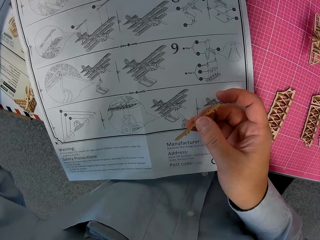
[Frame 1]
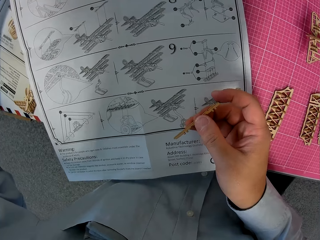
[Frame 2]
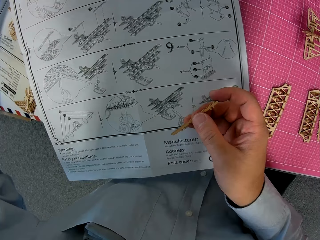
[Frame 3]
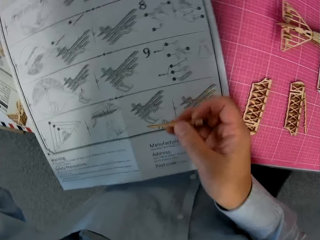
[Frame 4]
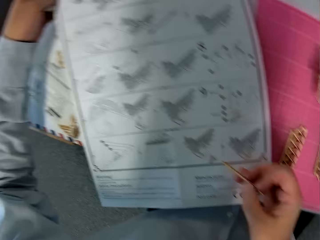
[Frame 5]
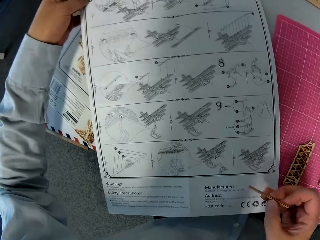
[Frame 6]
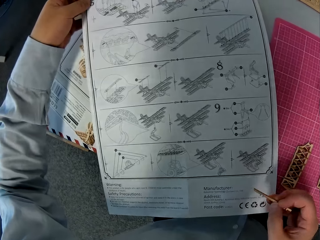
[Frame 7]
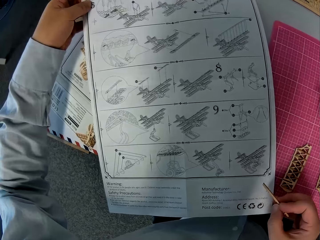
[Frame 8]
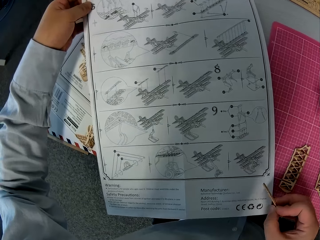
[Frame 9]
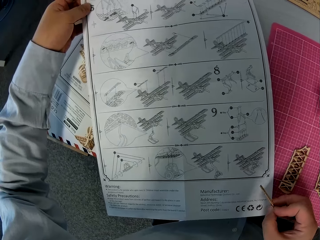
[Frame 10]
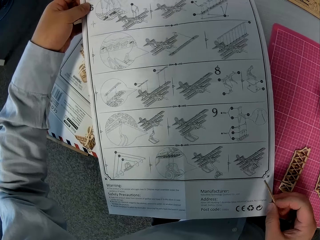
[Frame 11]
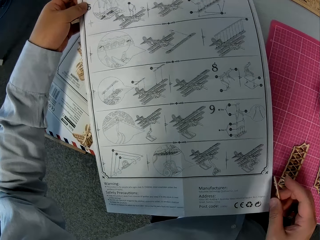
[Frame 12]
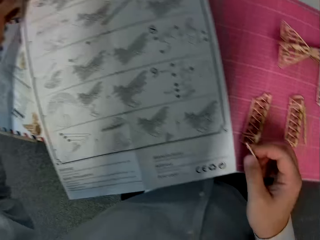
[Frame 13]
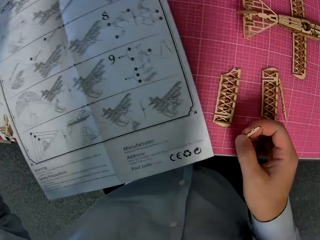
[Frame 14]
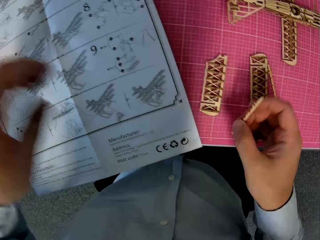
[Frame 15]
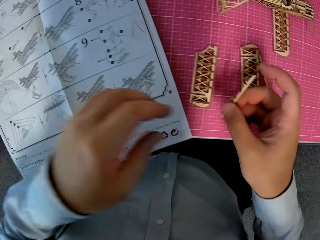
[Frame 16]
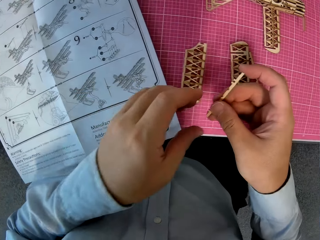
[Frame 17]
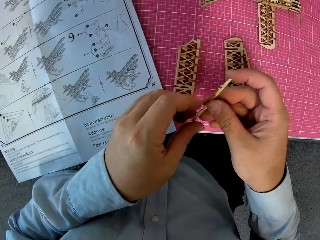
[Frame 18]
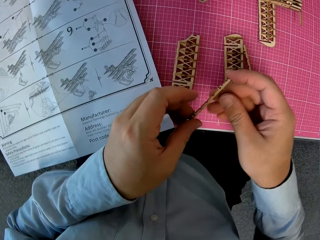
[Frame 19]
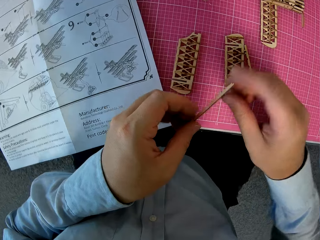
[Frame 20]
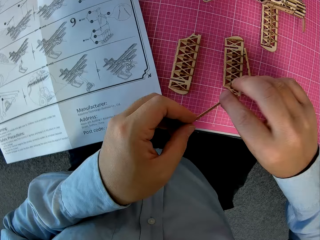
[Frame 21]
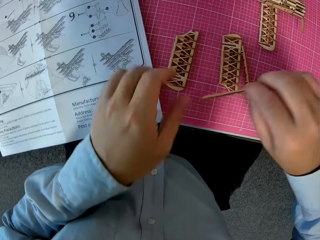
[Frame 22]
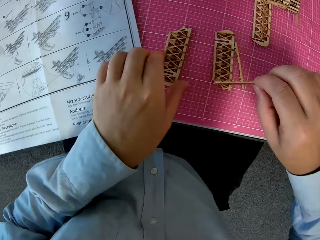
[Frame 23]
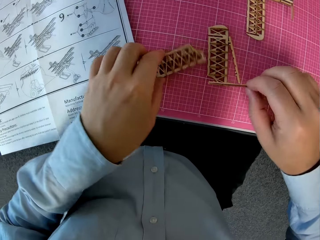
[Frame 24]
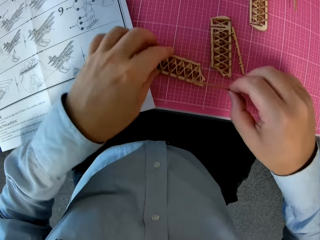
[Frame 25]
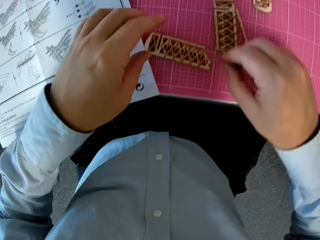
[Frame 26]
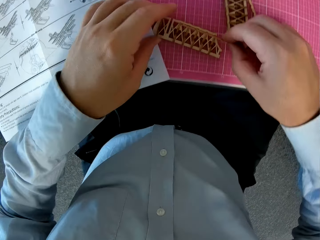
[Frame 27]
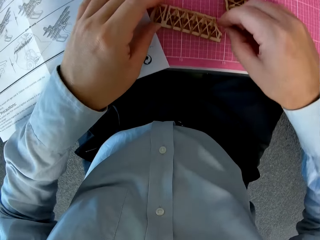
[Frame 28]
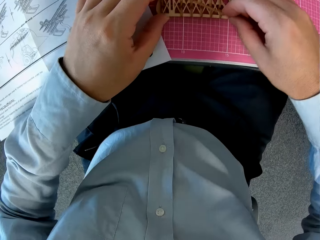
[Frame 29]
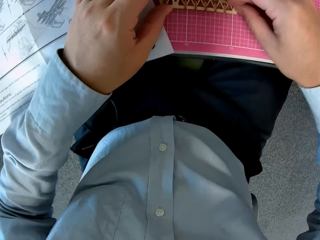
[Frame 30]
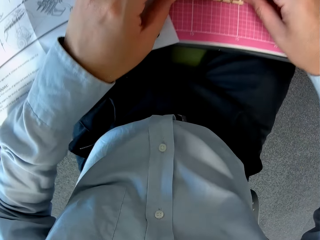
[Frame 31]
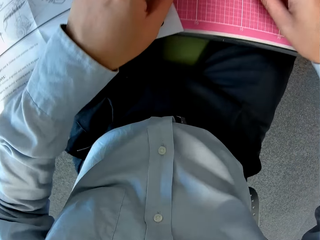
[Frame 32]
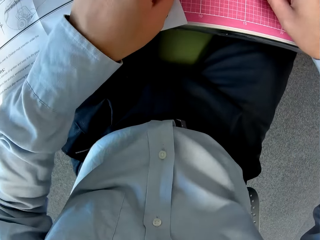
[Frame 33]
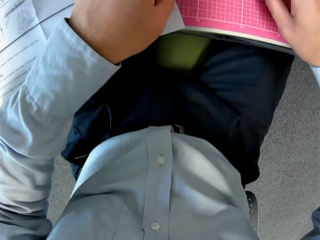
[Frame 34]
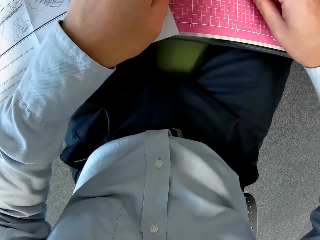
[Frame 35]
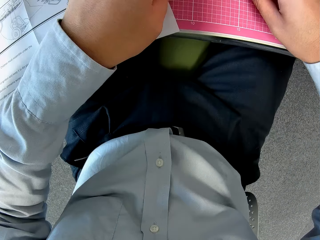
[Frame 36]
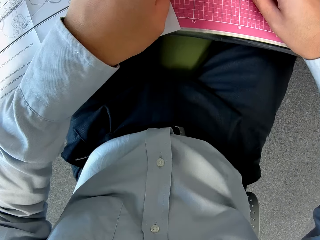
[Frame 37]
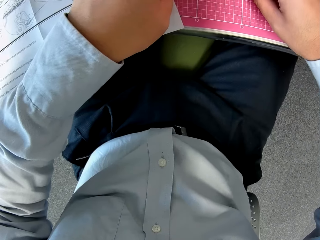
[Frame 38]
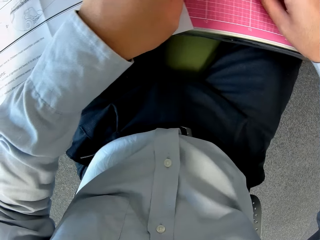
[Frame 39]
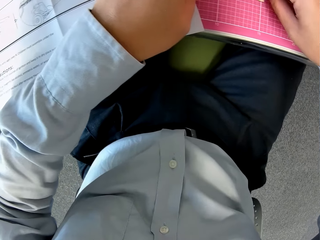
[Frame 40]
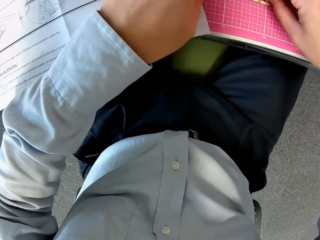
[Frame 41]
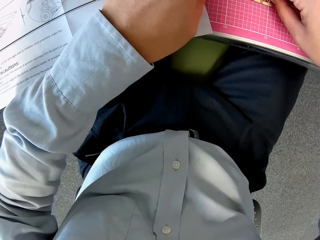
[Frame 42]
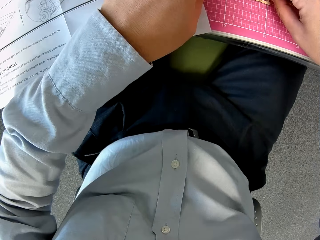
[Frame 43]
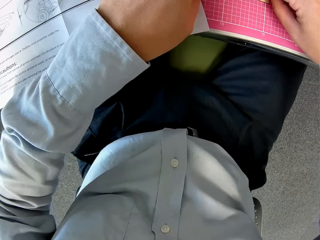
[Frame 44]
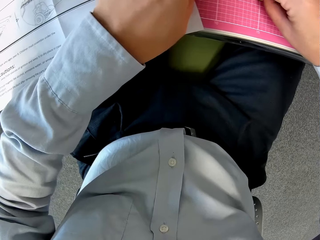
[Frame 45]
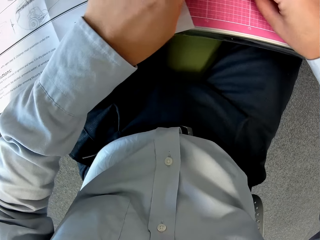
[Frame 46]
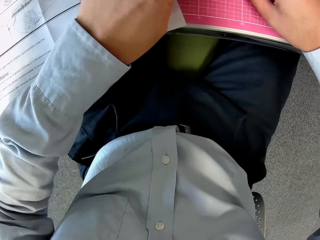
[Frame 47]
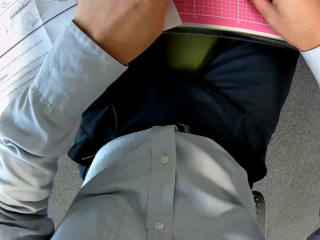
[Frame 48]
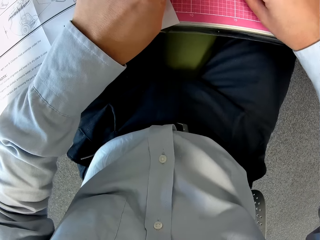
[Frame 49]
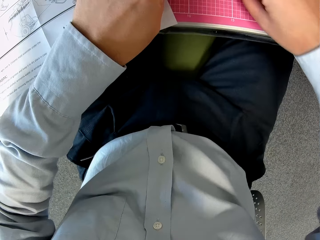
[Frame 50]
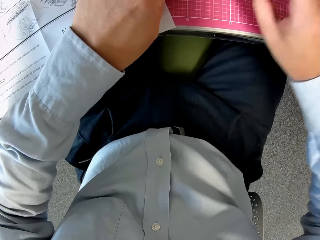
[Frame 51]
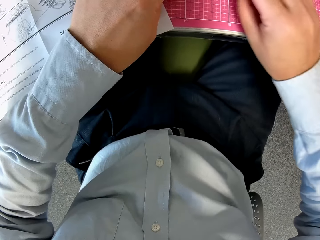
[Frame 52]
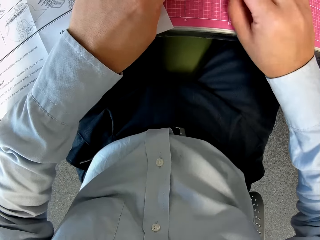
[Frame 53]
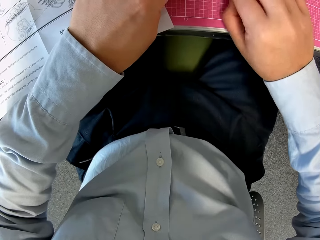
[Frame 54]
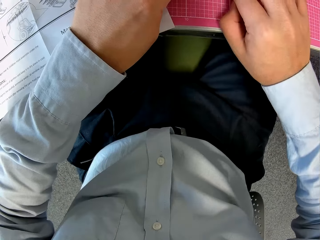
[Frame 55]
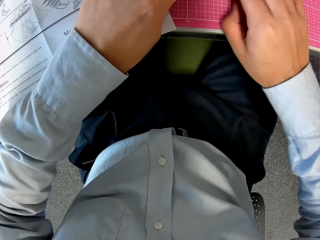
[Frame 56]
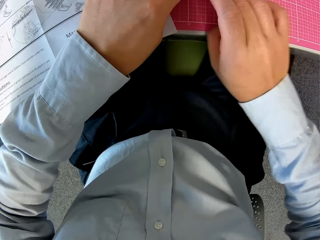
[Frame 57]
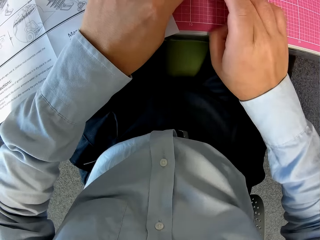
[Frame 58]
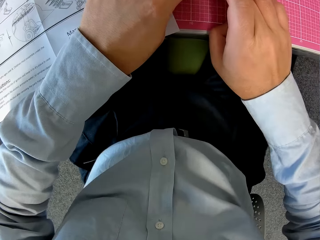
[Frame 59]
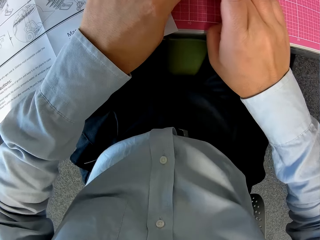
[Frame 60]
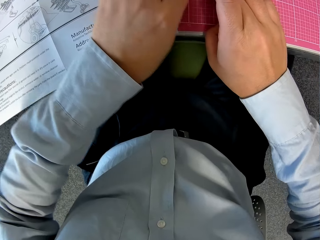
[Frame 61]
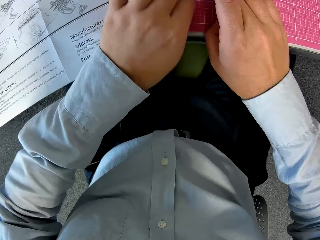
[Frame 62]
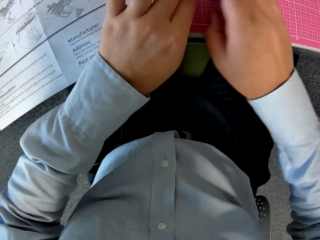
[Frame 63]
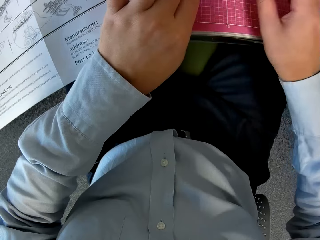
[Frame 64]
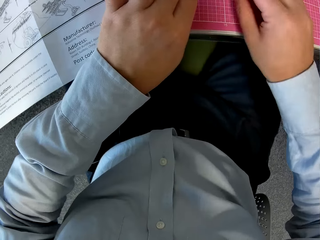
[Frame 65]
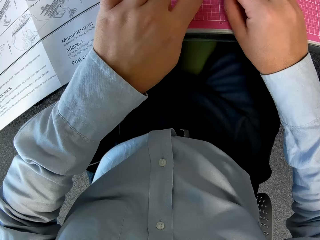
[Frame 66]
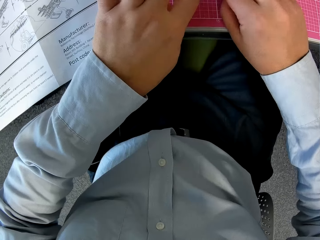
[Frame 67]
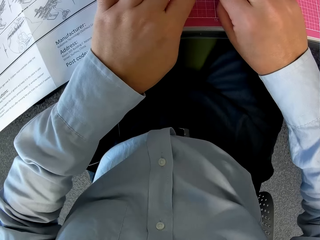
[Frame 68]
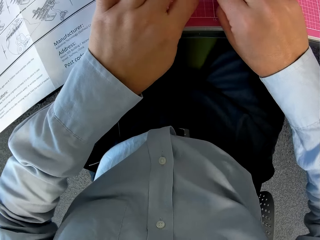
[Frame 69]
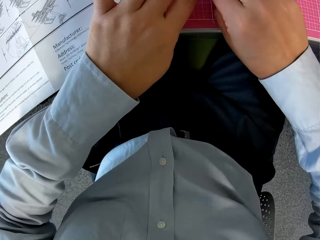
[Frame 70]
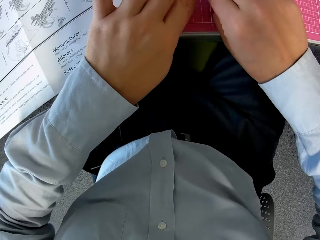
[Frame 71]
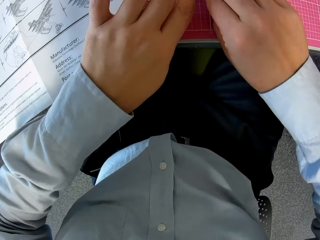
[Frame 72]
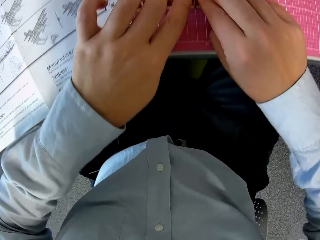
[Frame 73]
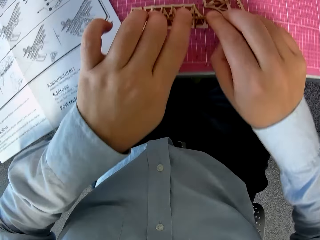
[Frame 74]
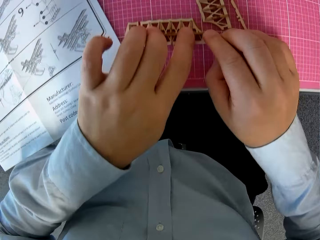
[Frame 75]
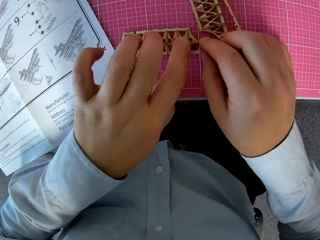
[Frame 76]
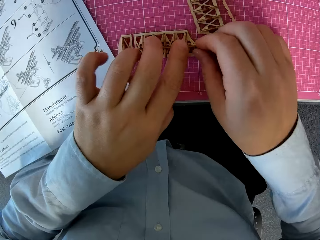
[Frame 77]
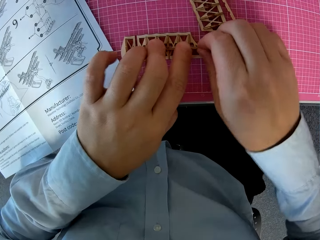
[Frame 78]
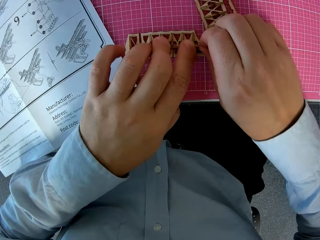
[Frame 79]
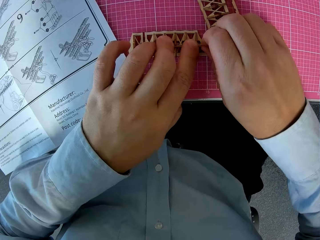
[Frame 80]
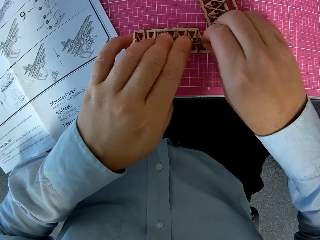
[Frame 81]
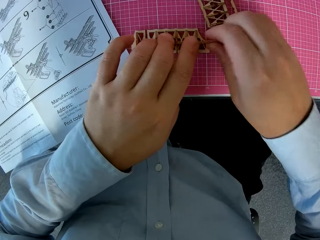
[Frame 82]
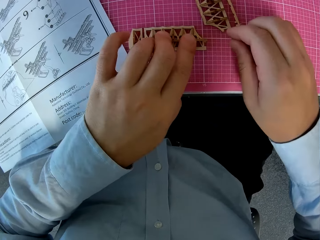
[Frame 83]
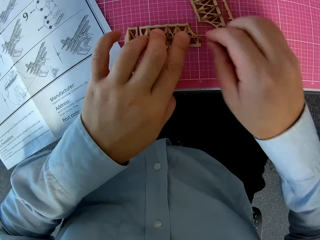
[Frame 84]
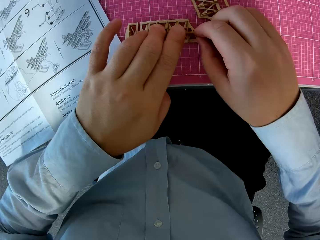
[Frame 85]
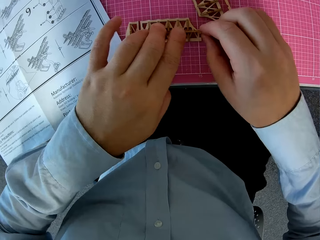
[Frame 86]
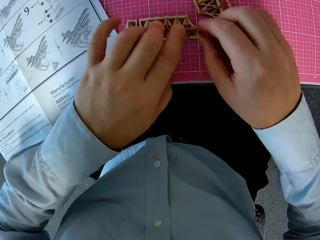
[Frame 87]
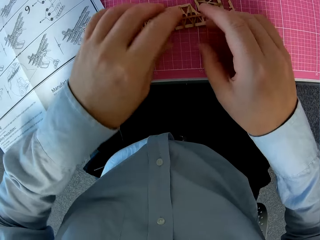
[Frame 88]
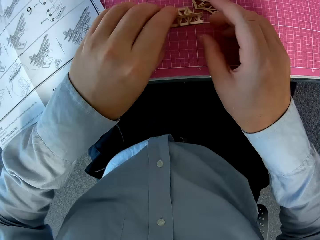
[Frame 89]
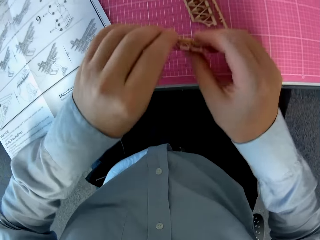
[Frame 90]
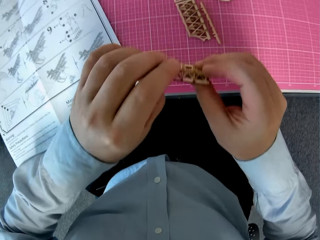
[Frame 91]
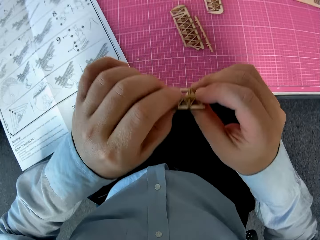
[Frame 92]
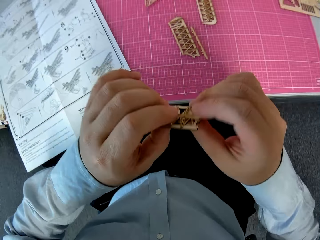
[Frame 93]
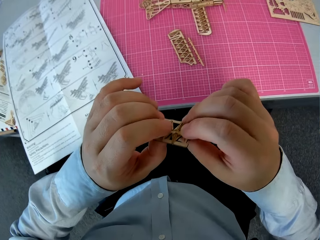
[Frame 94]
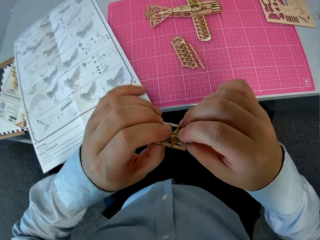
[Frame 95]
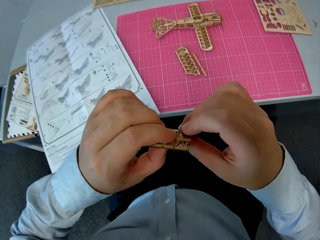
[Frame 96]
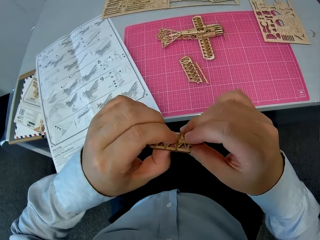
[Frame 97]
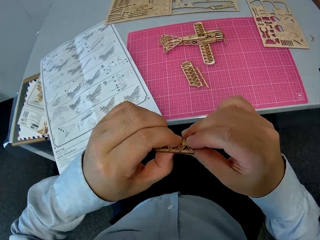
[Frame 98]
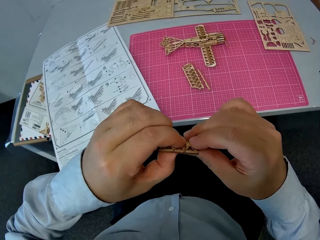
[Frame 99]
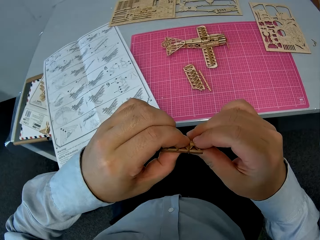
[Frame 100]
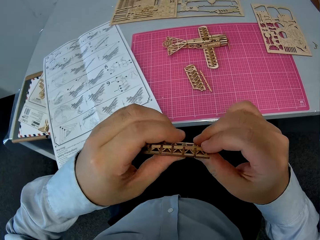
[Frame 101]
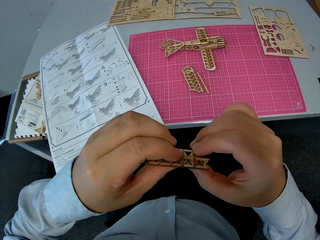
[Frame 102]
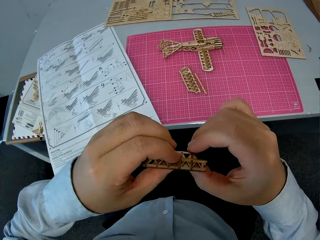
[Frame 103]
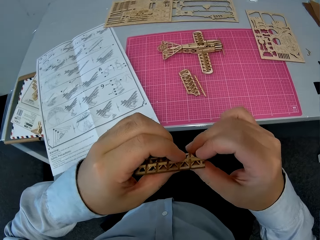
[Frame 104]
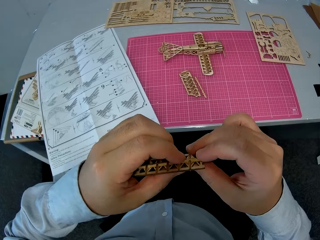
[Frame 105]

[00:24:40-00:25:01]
The camera wearer adjusts the right hand on the manual paper. They release the manual paper. They adjust the puzzle piece. They adjust an object on the graph board. They fix the puzzle piece to the component on the graph board. They lift up the component with both hands. They fix the puzzle piece to the component.
